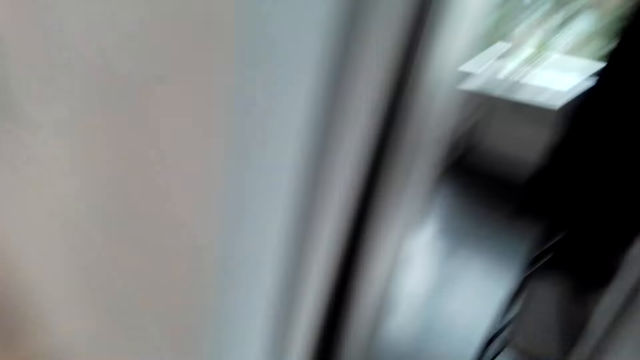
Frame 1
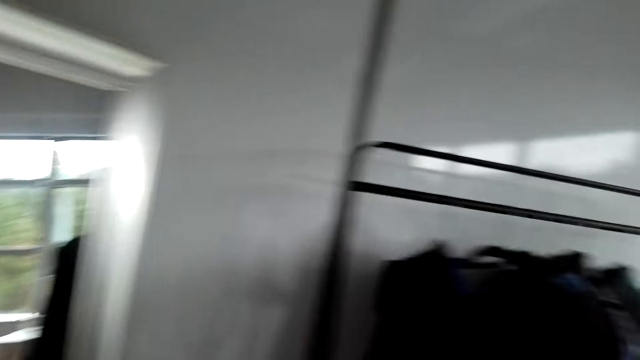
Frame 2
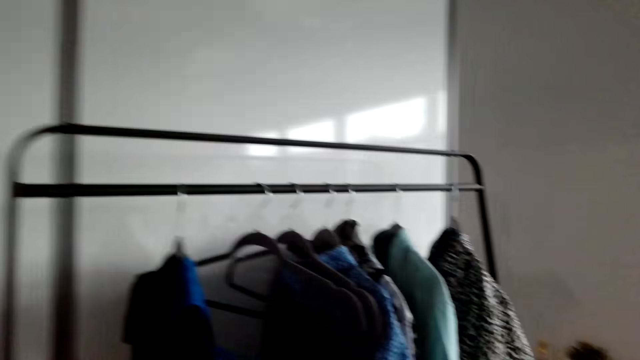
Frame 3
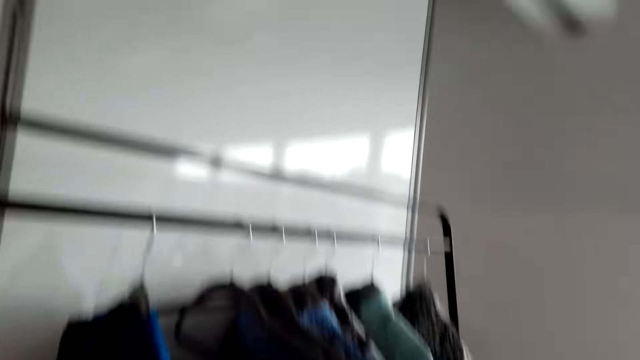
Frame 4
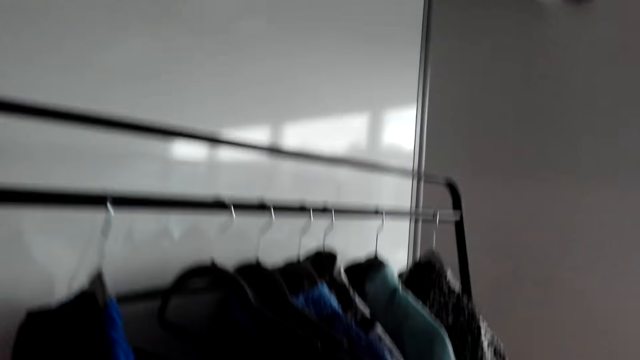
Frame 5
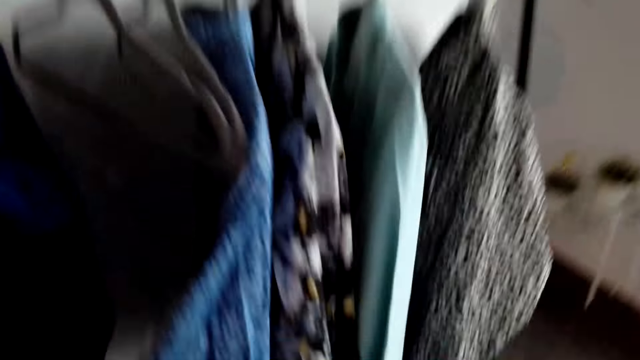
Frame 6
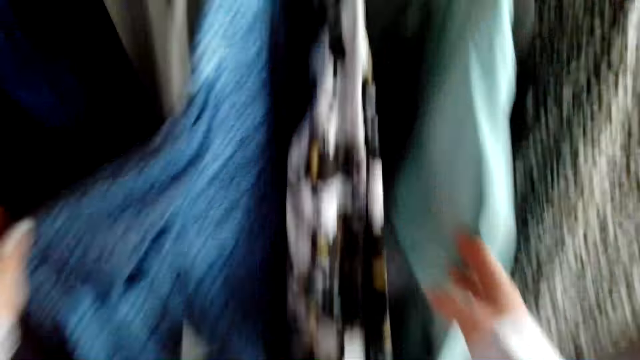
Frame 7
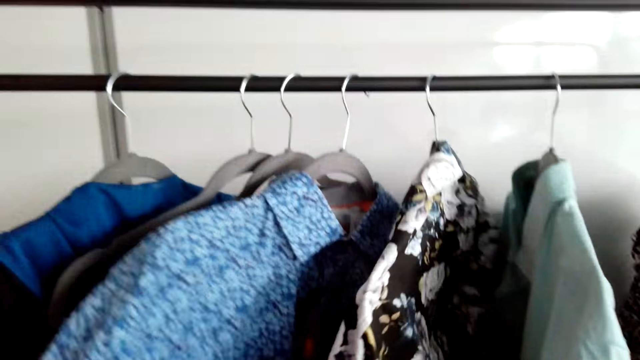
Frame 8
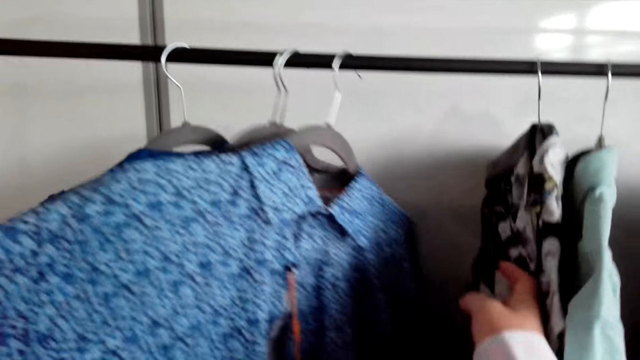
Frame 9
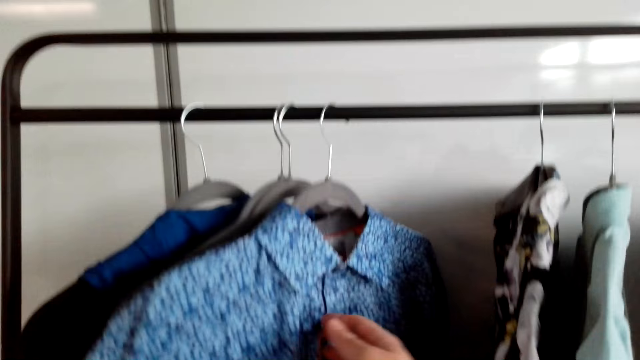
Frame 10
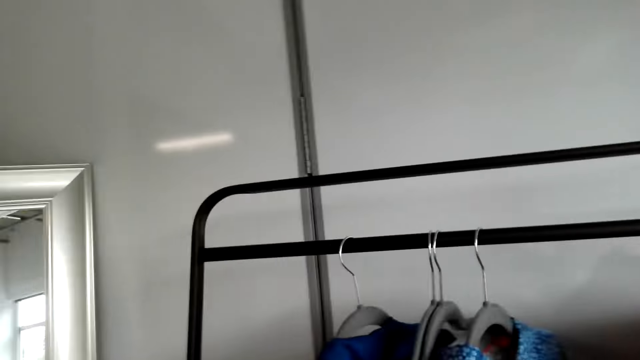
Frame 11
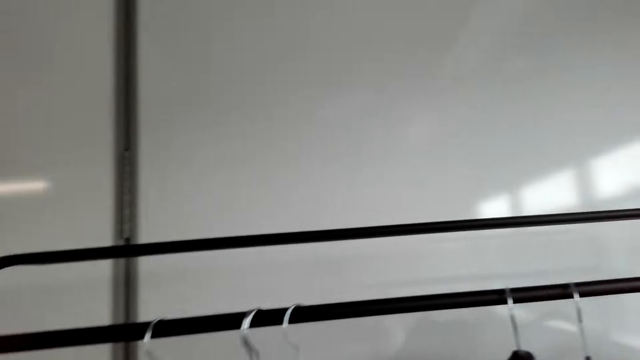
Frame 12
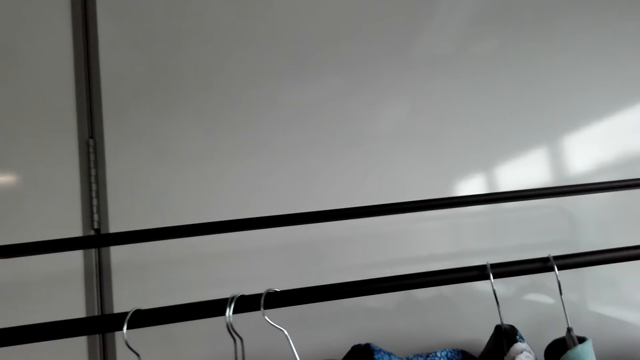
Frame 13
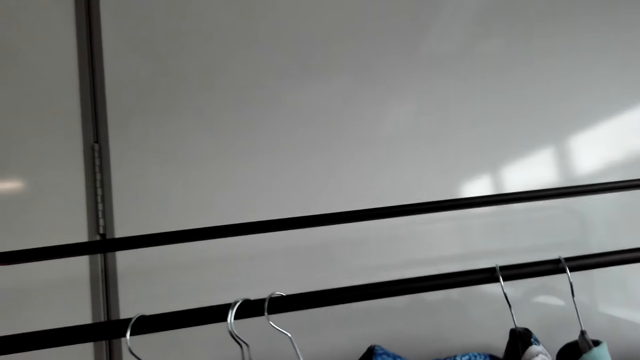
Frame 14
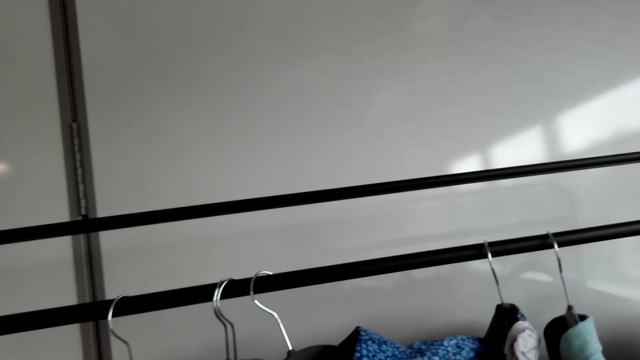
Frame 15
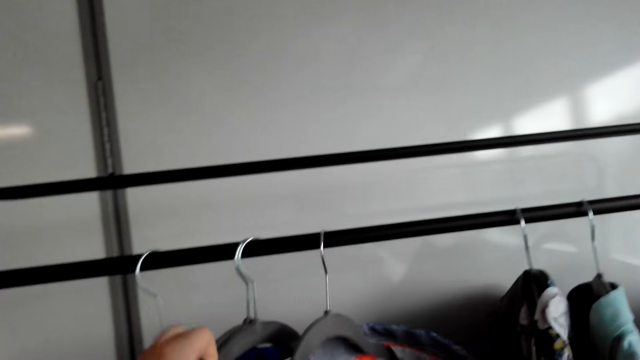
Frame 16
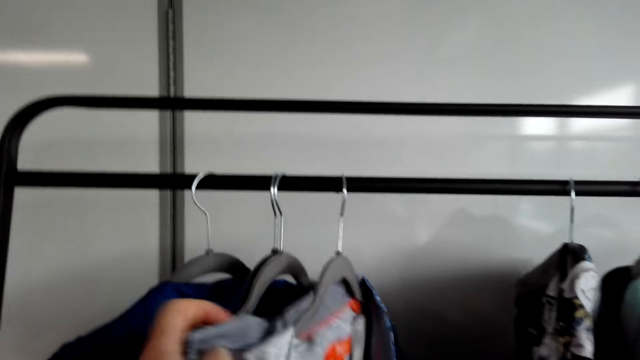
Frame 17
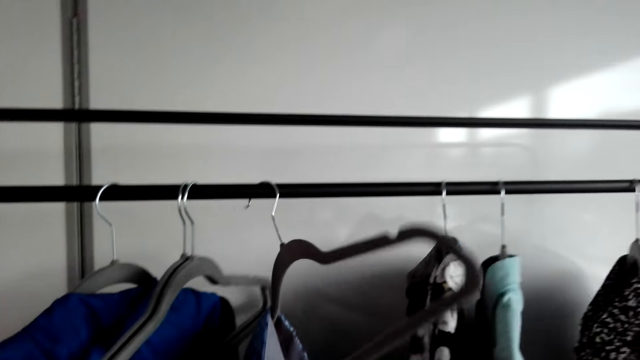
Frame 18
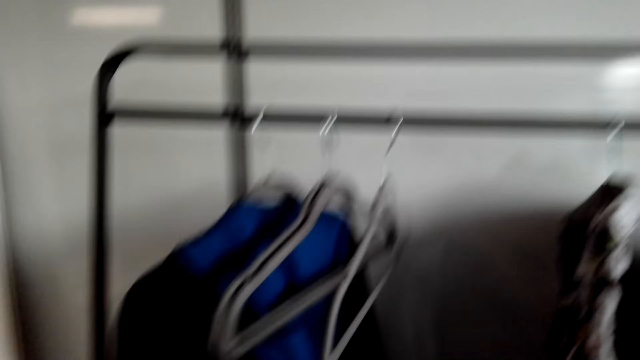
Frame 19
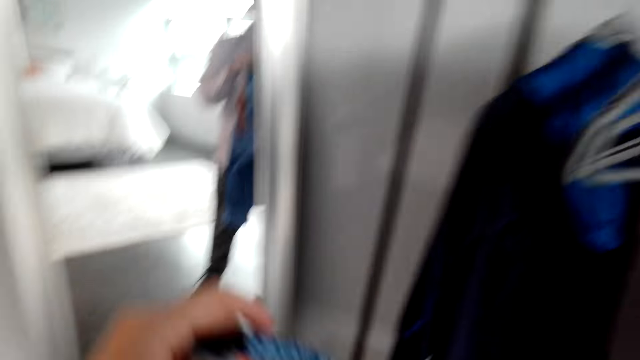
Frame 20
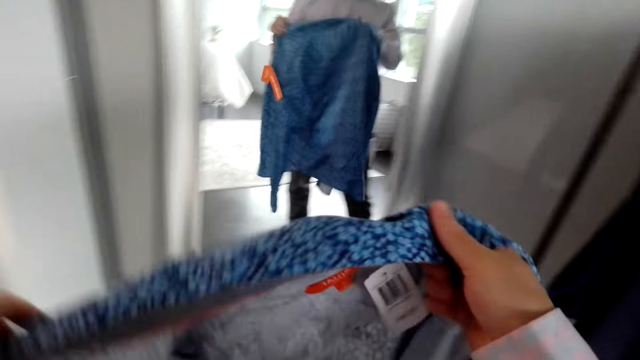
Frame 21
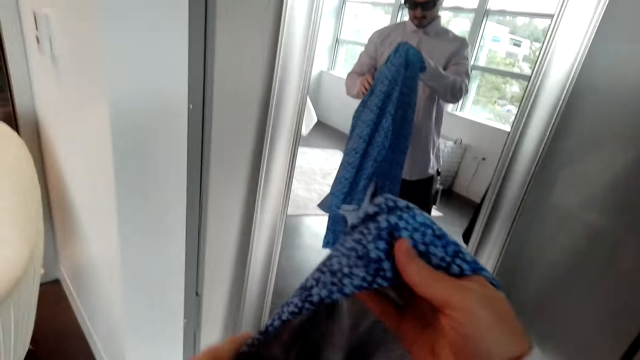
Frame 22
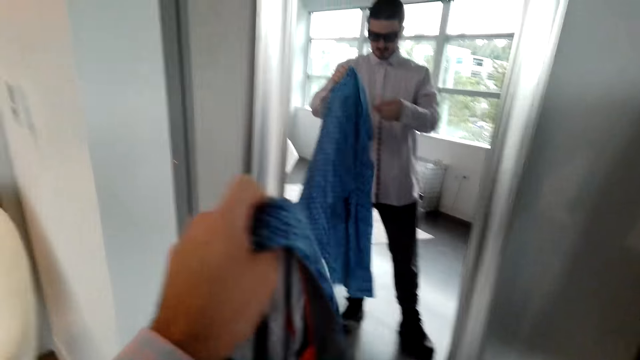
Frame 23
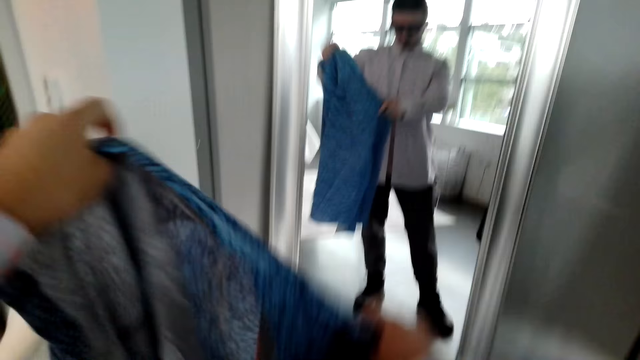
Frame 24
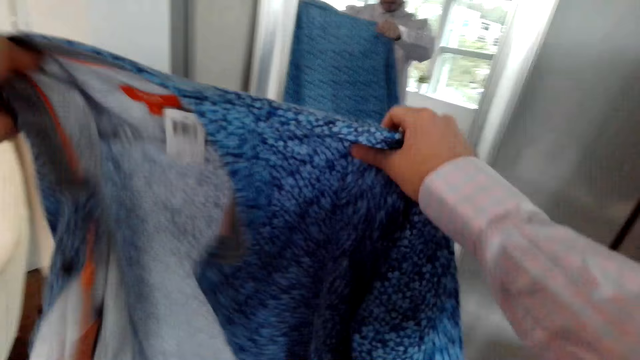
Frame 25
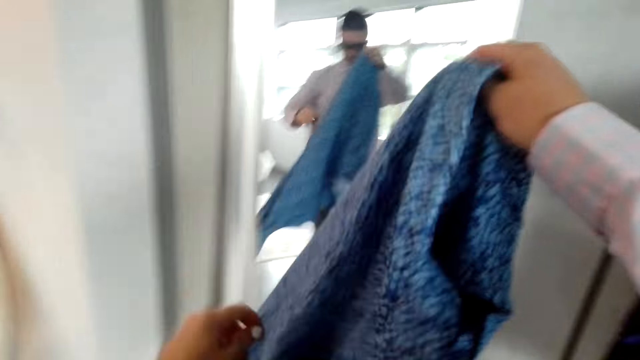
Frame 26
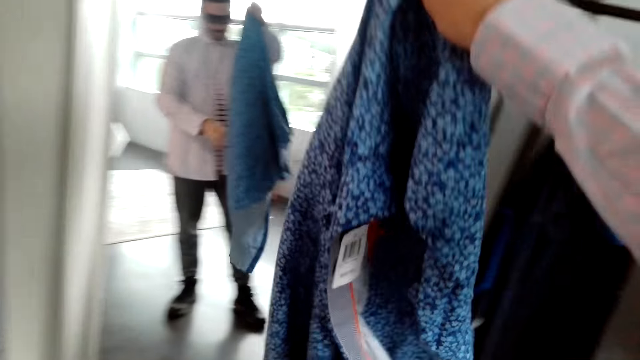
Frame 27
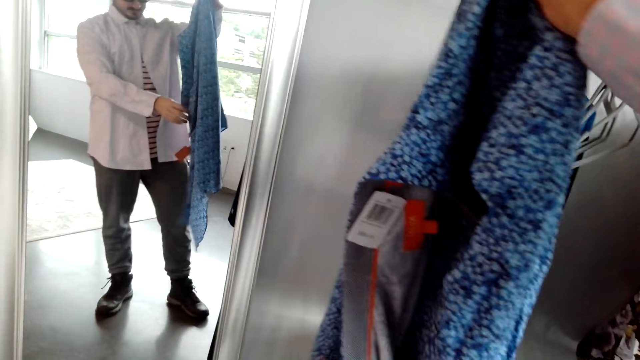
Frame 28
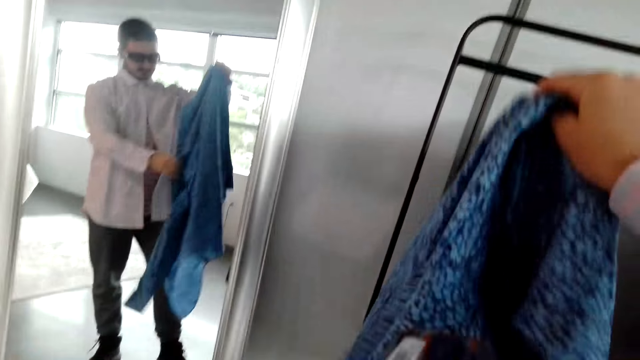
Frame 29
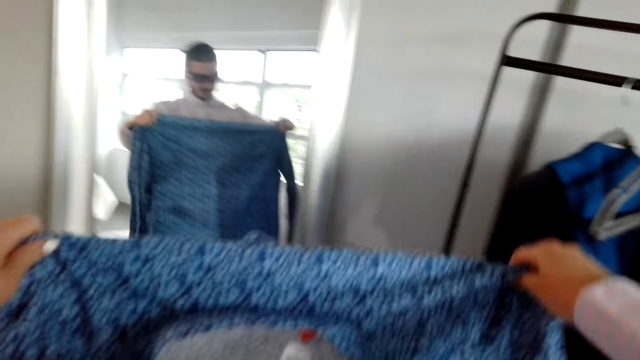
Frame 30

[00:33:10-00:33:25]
The camera wearer touches shirts on the hanger. They remove the shirt from the hanger. They look at the shirt.

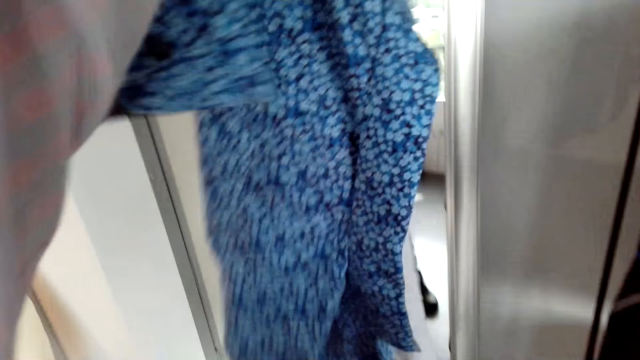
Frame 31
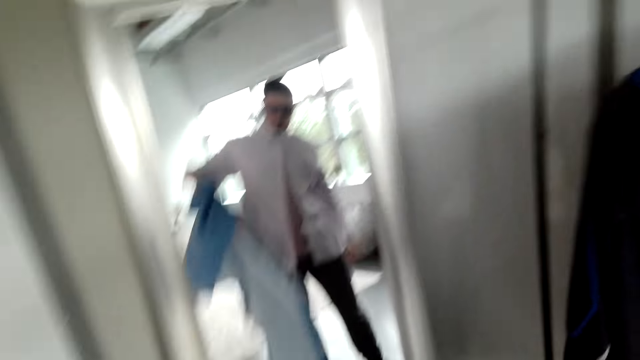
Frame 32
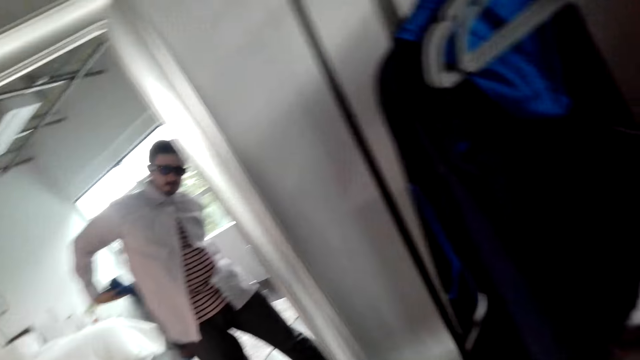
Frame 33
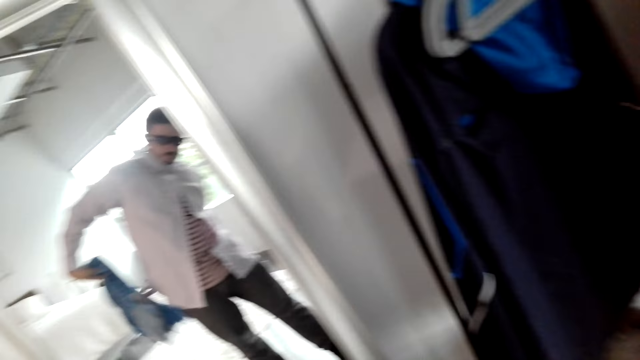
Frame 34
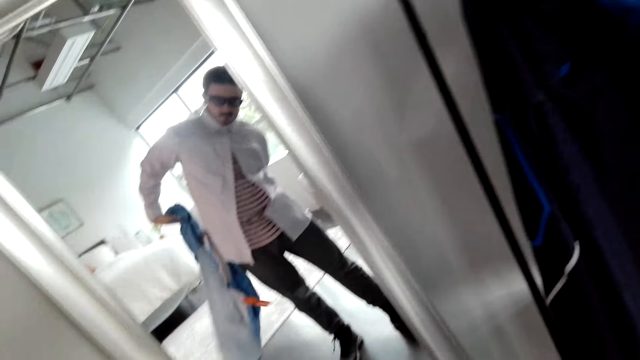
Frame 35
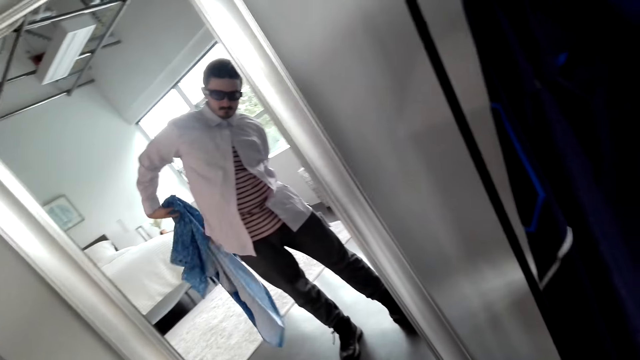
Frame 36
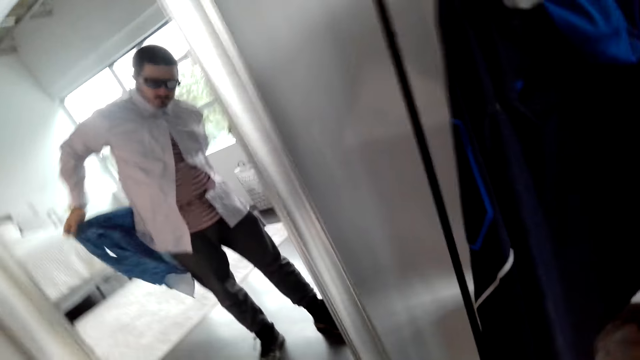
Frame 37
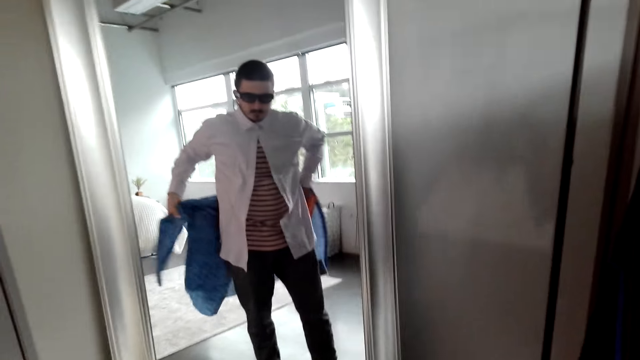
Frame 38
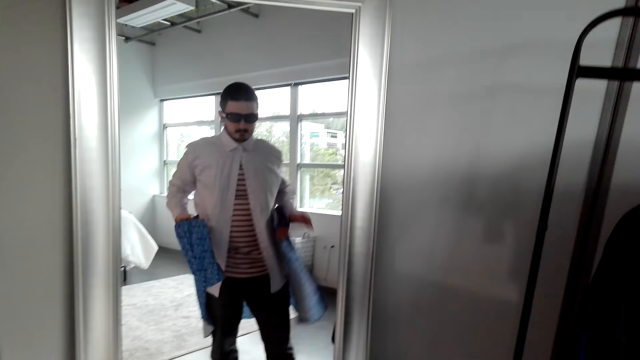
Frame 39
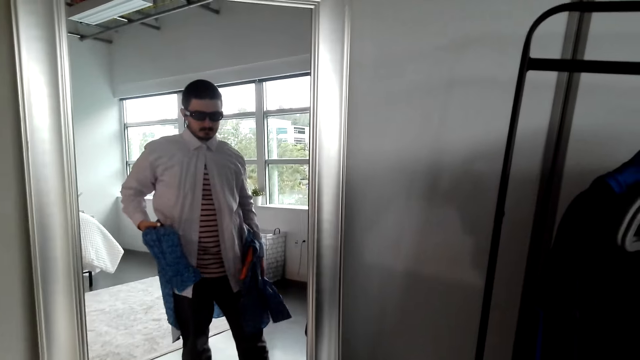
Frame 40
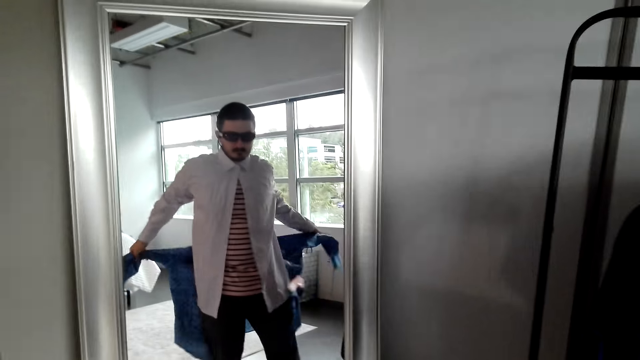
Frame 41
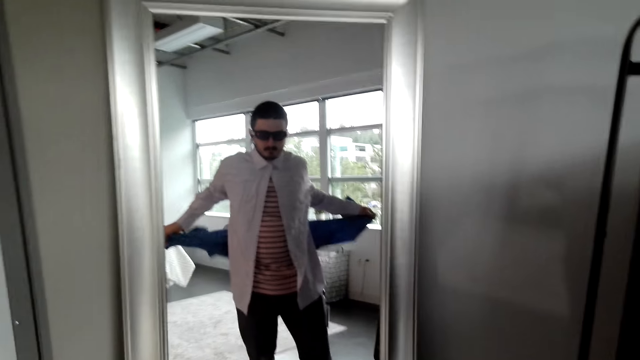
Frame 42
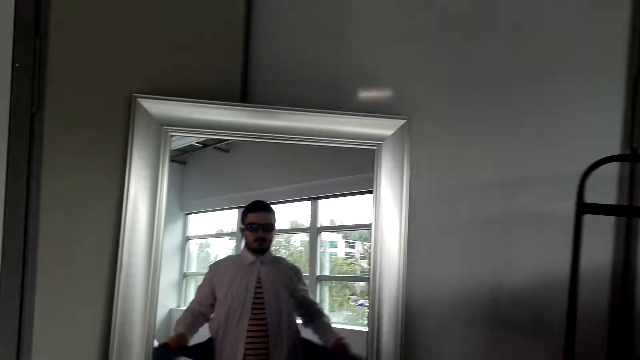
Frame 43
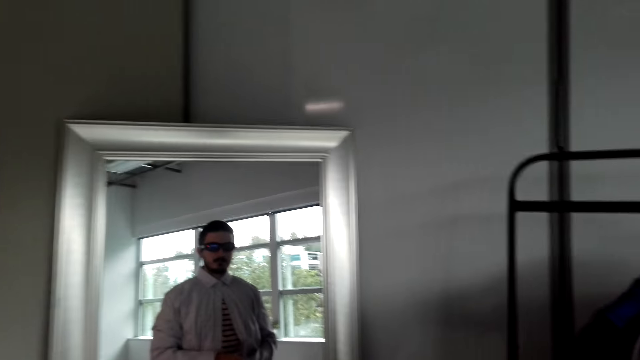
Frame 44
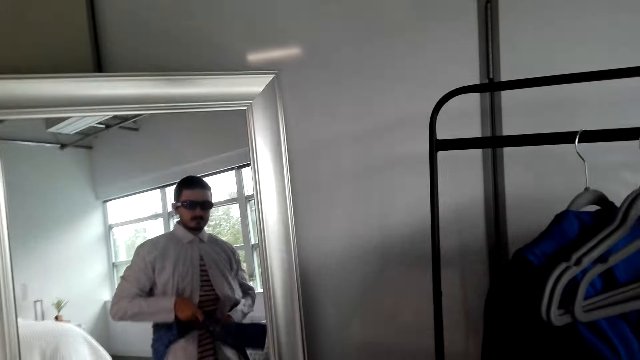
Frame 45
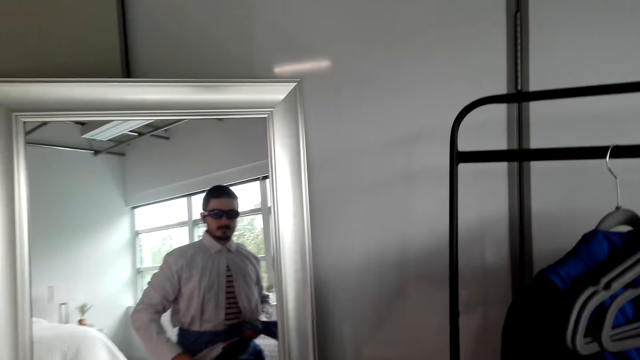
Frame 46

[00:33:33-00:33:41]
The camera wearer ties the shirt on the waist.
